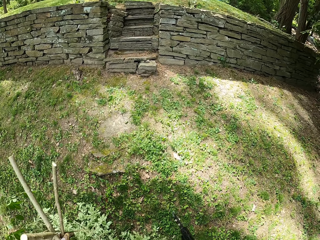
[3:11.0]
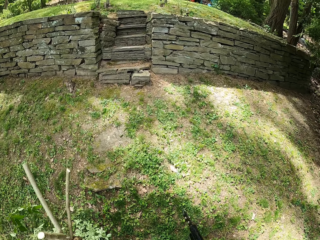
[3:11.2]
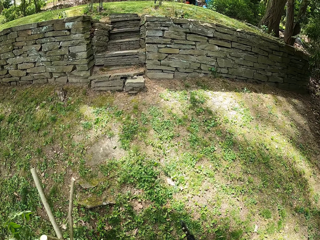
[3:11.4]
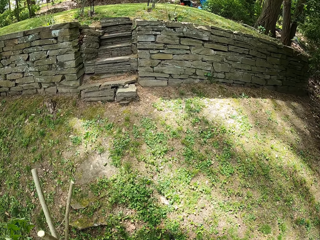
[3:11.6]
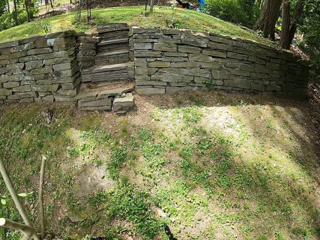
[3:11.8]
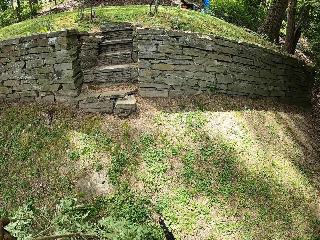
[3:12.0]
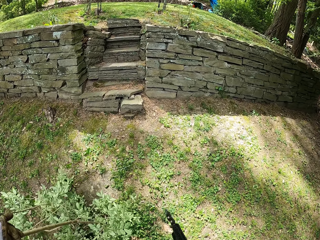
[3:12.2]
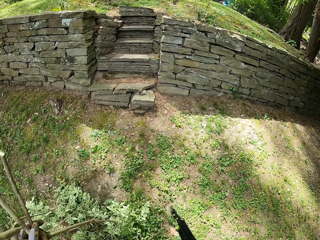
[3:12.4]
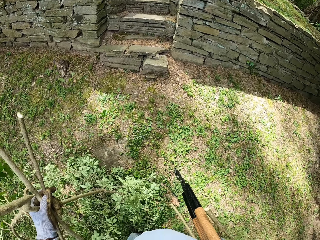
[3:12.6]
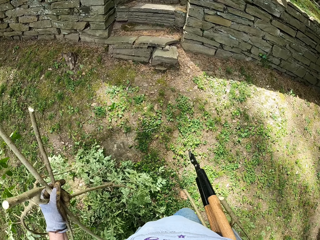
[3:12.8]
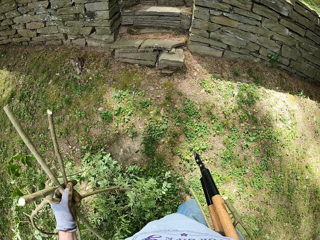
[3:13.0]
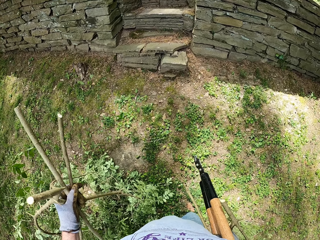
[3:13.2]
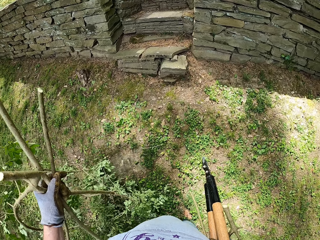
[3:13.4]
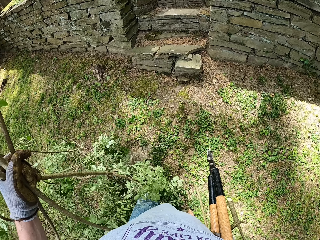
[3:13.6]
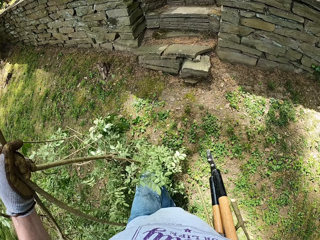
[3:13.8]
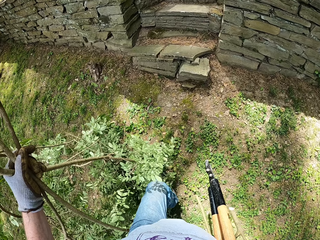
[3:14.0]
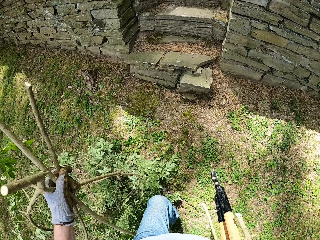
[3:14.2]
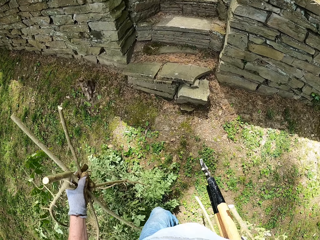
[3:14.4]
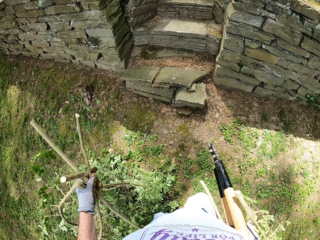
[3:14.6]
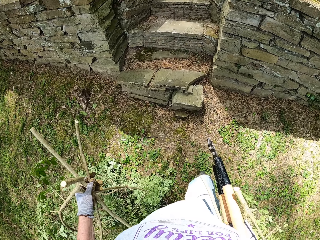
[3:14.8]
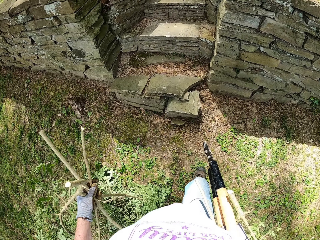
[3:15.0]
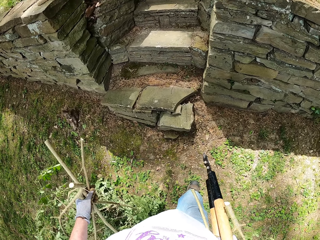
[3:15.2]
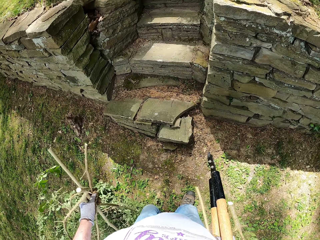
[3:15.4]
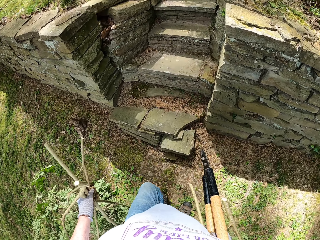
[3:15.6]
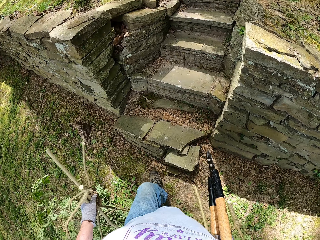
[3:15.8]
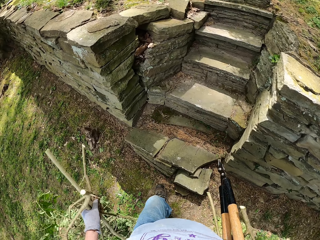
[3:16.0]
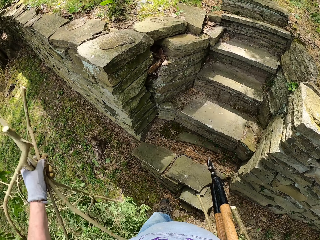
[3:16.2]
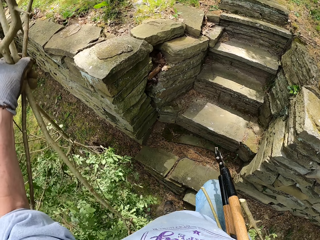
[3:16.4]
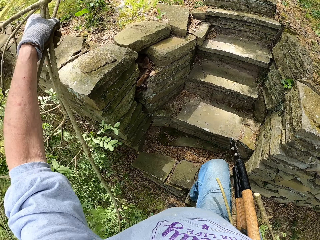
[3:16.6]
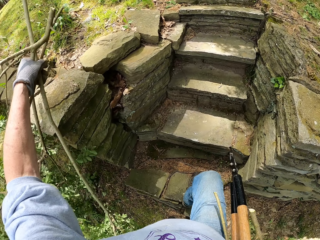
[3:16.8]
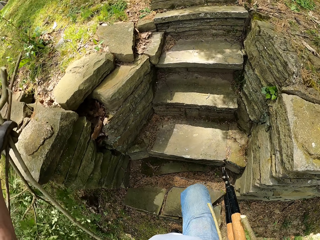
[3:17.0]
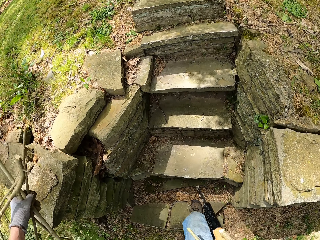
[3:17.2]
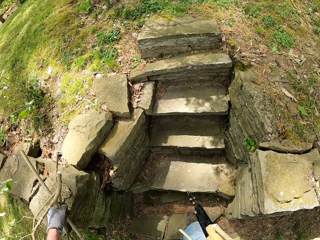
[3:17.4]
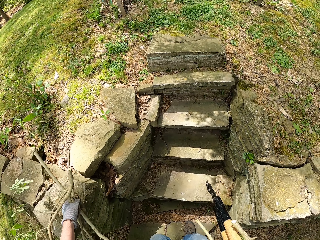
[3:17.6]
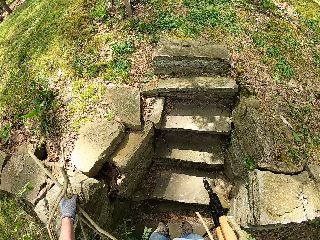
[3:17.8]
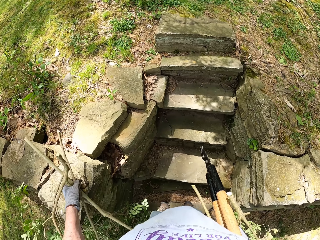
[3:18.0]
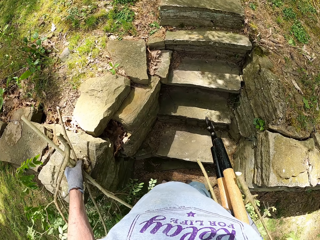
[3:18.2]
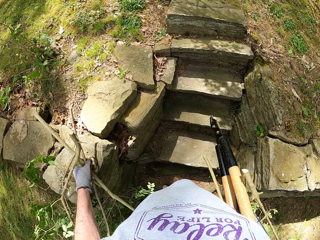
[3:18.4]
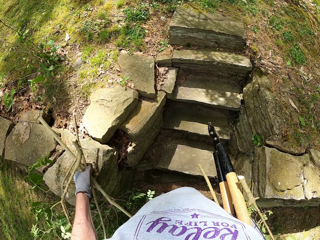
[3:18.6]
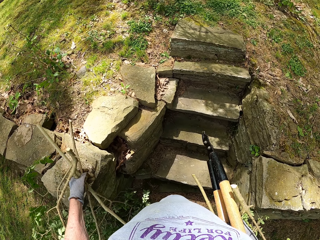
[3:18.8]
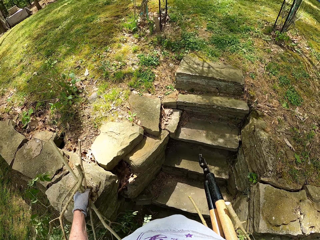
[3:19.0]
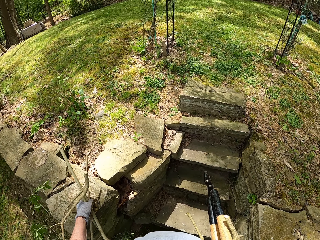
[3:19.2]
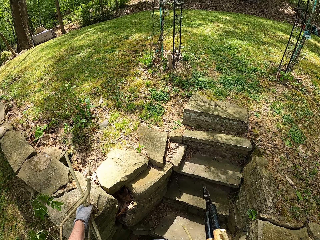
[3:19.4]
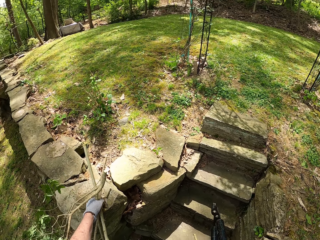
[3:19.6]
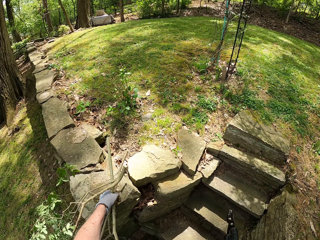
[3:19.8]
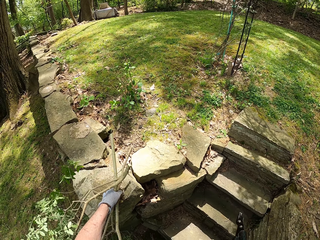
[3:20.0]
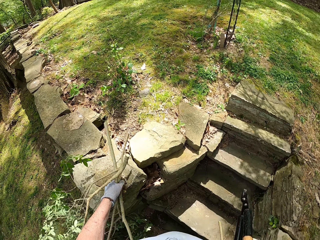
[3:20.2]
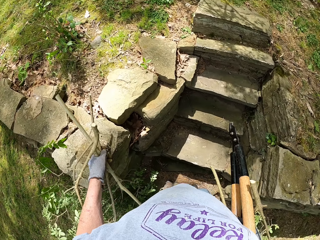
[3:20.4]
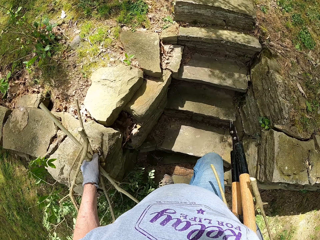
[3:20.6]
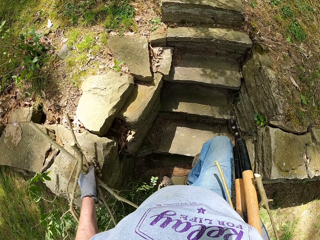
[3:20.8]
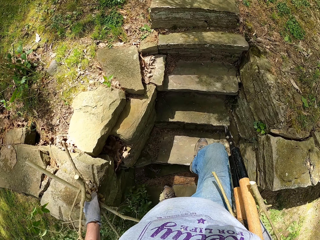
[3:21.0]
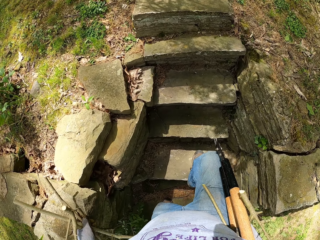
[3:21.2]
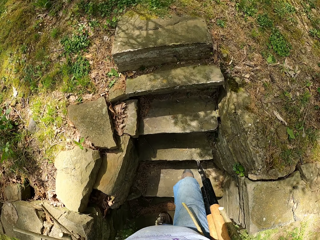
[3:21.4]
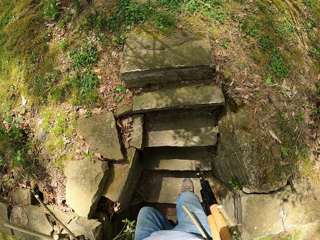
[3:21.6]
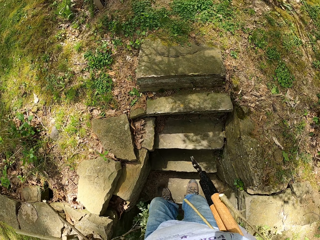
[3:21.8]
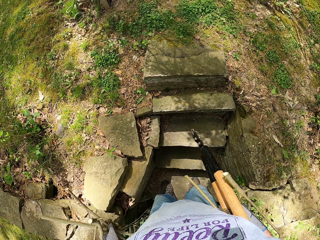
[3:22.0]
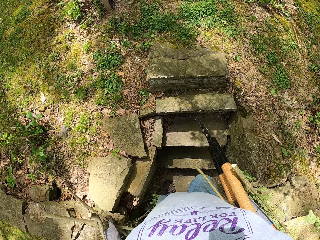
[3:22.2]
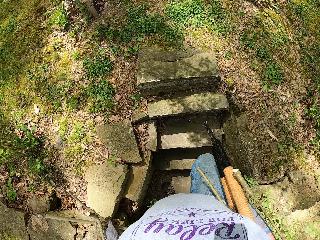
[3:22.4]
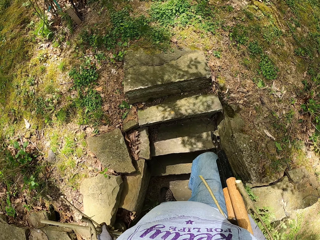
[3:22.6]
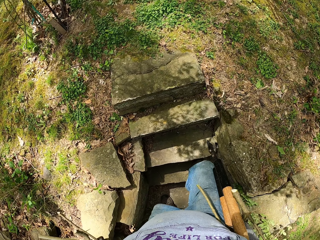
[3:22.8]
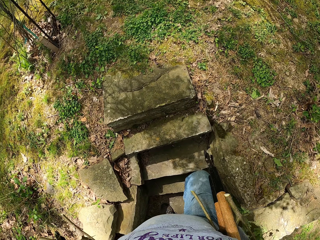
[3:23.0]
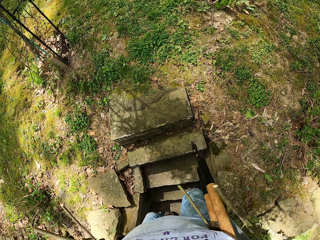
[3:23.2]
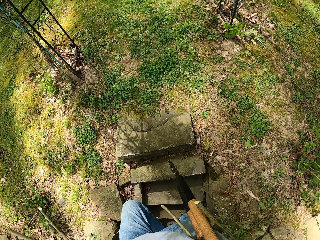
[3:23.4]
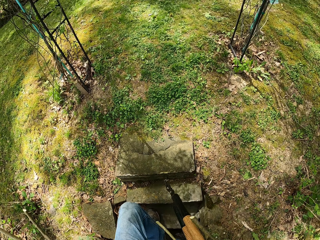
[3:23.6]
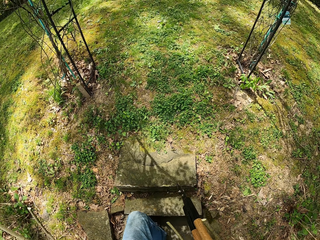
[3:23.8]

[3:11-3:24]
The camera wearer climbs up another staircase to another lawn. They support the left hand with a wall. They look around. They walk up the stairs.

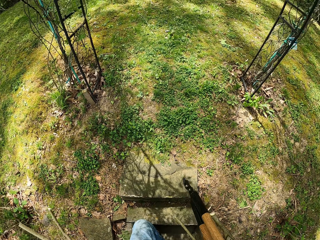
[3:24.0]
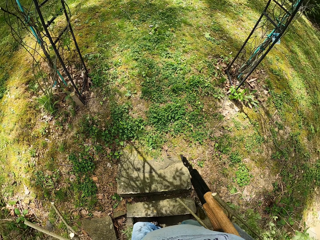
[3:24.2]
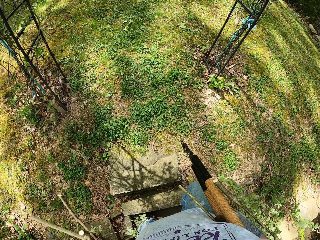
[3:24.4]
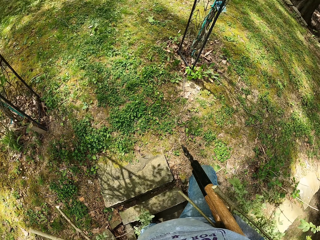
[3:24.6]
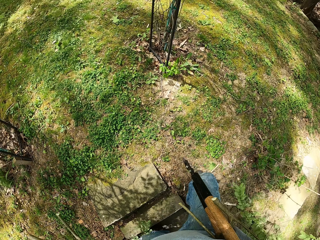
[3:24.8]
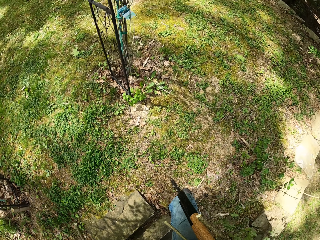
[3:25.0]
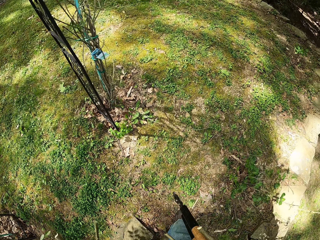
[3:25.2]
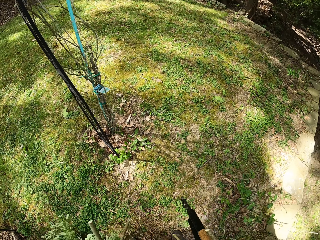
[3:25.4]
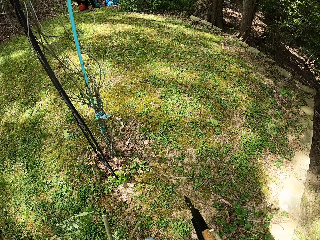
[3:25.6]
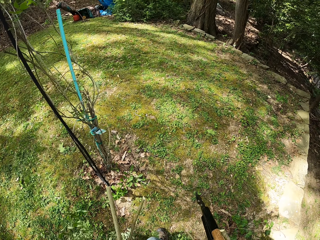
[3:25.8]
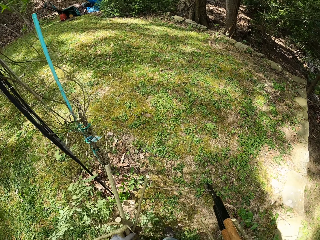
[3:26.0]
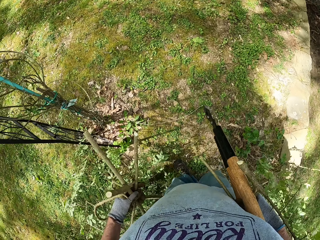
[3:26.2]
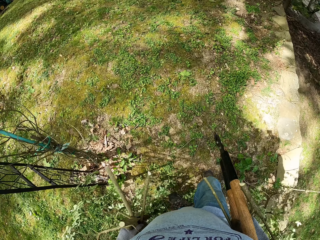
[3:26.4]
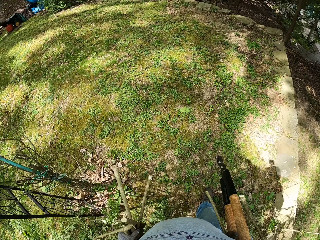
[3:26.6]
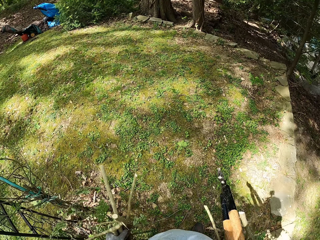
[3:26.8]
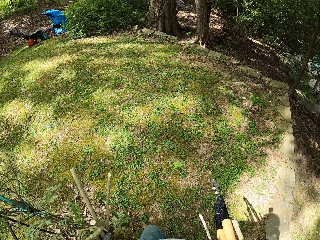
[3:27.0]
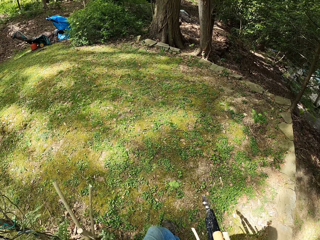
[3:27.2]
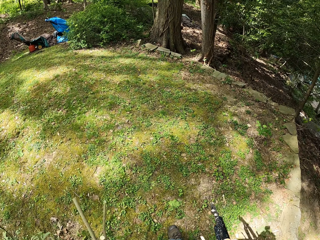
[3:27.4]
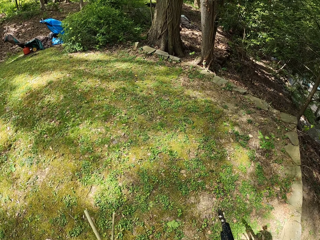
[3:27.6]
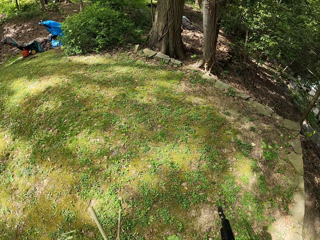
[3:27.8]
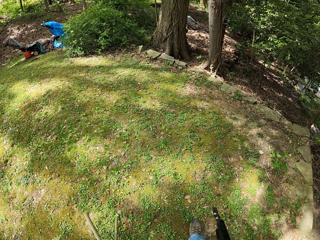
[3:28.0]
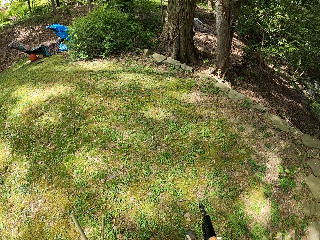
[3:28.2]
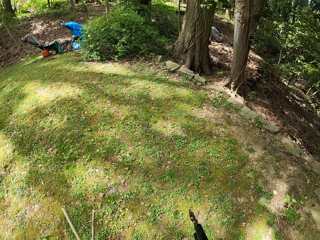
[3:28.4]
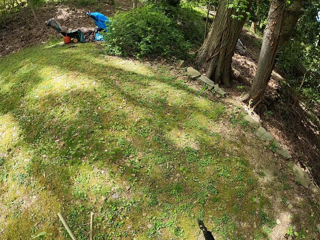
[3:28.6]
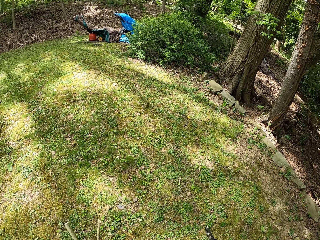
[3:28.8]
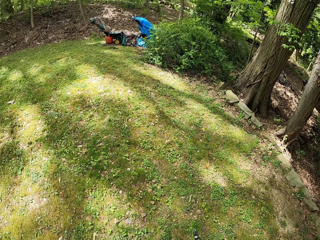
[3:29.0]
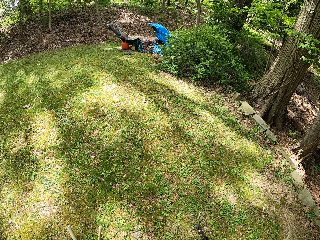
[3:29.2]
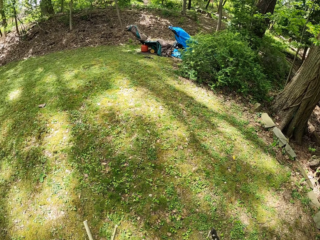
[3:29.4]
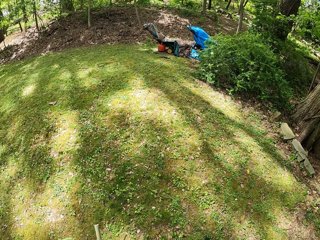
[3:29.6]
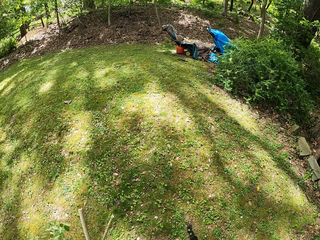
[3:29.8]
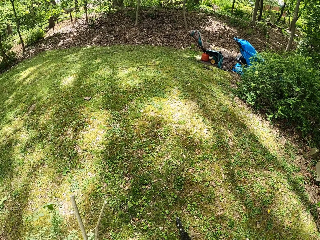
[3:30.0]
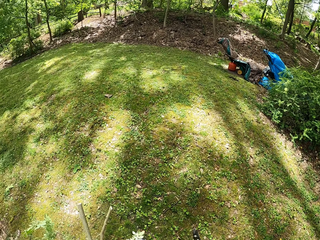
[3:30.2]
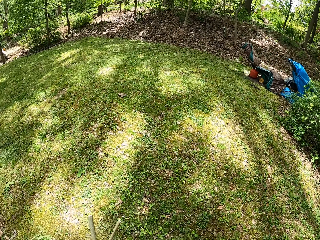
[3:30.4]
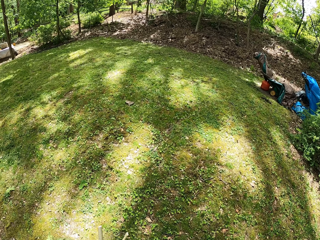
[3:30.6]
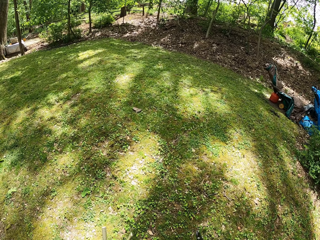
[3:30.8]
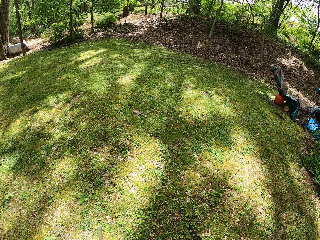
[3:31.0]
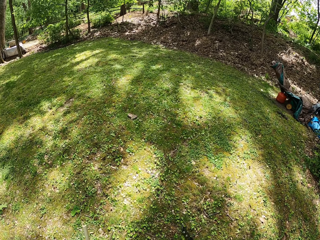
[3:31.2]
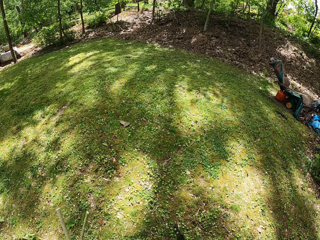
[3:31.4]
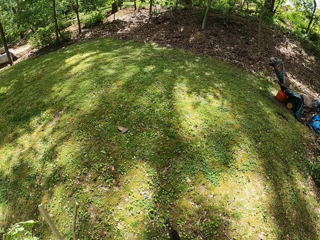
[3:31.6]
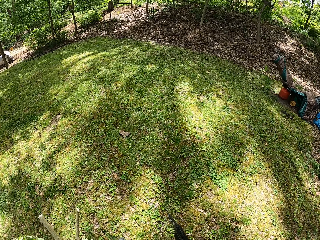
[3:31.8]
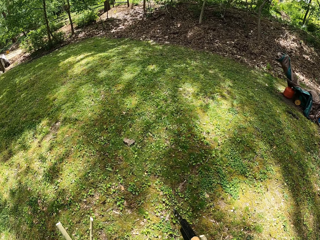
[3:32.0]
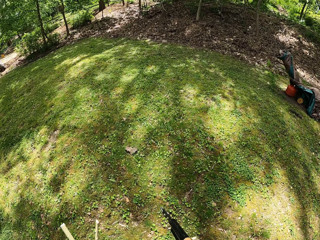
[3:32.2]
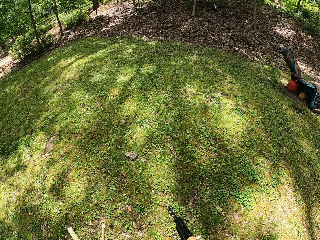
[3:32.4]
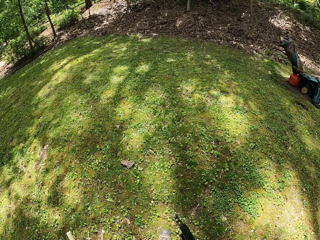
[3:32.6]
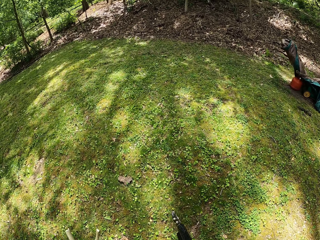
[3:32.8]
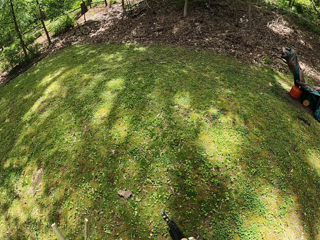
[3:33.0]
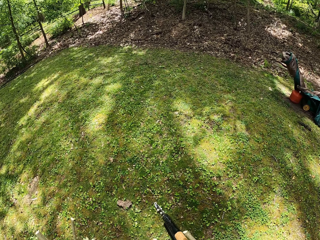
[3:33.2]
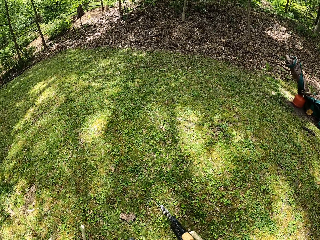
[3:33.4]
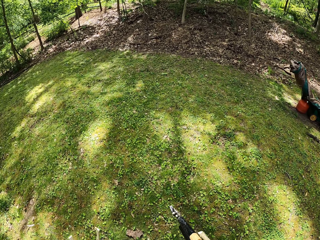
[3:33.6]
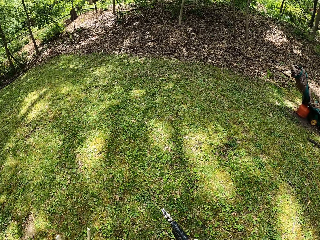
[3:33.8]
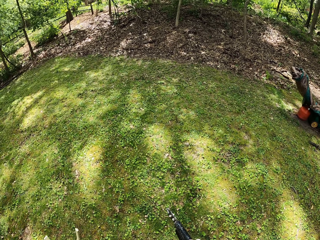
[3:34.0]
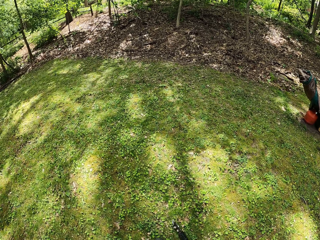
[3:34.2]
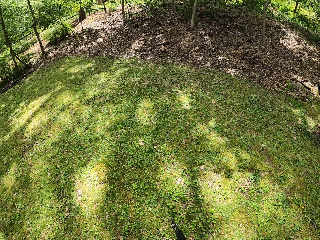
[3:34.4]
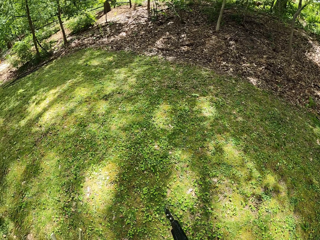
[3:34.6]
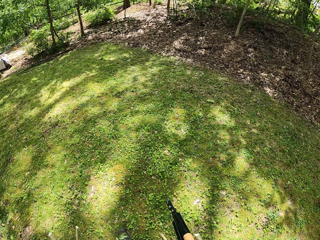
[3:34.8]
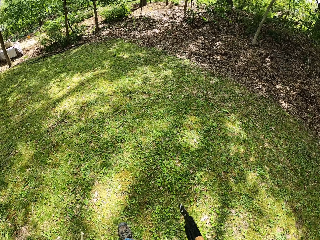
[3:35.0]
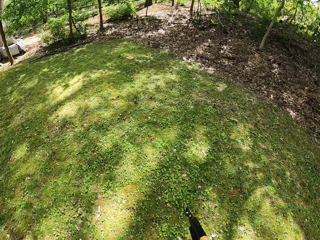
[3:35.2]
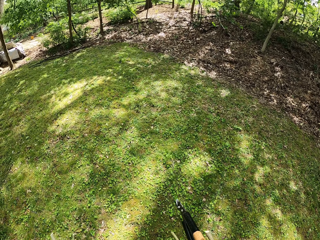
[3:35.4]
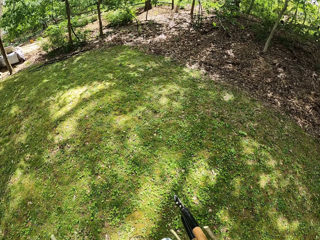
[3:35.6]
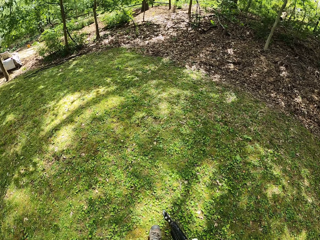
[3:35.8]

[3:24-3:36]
The camera wearer turns right. They walk forward on the lawn. They walk around the compound with the pruned branches and the shears. They turn left. They walk around the compound with the pruned branches and the shears.
